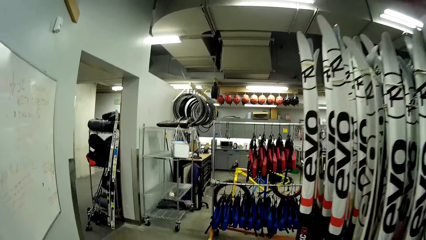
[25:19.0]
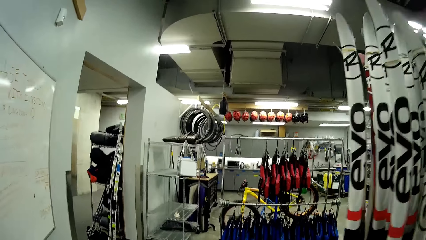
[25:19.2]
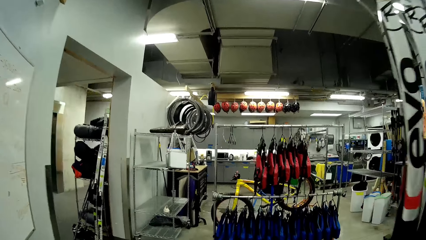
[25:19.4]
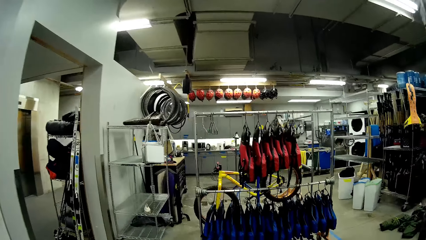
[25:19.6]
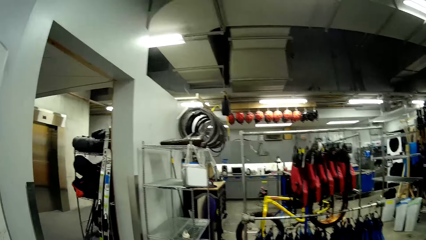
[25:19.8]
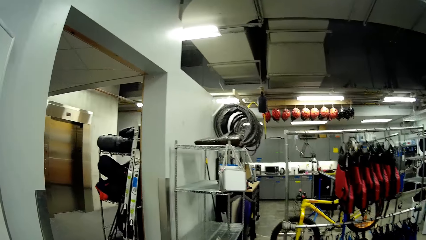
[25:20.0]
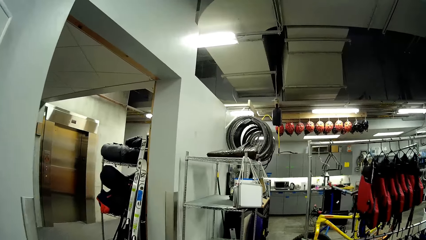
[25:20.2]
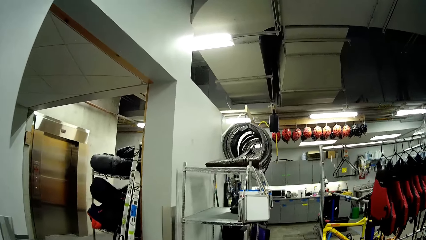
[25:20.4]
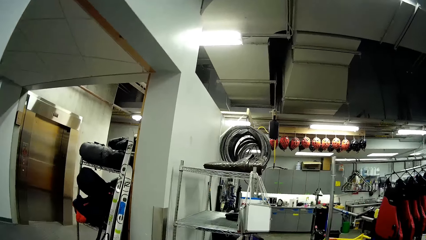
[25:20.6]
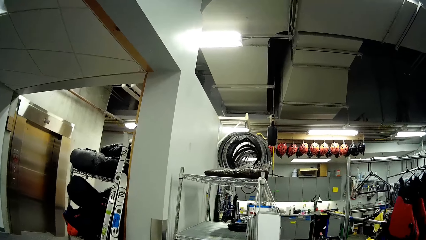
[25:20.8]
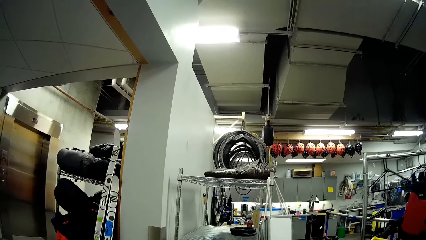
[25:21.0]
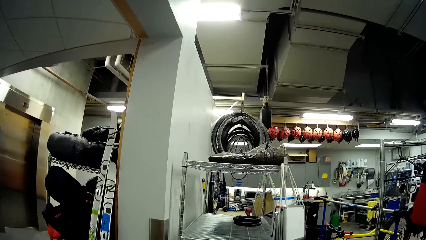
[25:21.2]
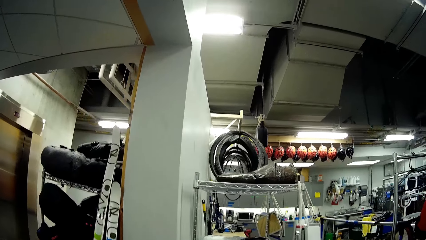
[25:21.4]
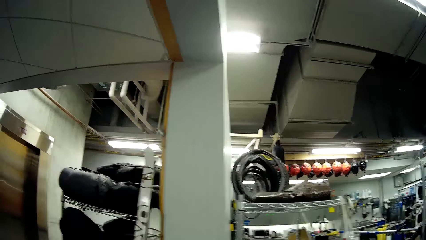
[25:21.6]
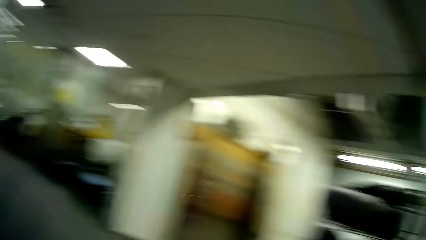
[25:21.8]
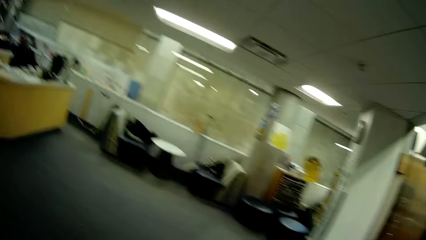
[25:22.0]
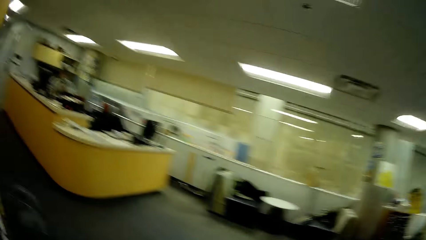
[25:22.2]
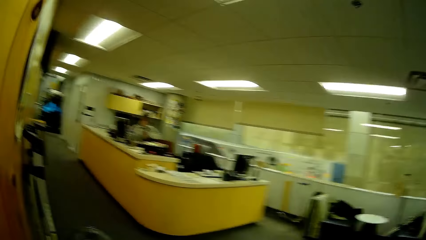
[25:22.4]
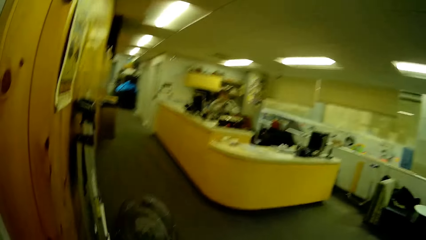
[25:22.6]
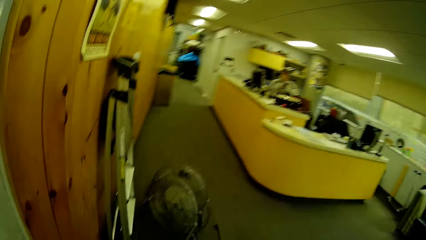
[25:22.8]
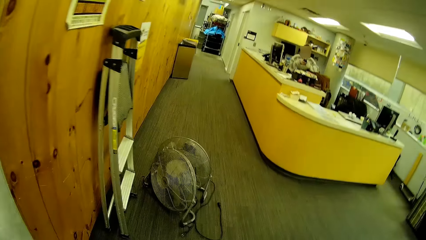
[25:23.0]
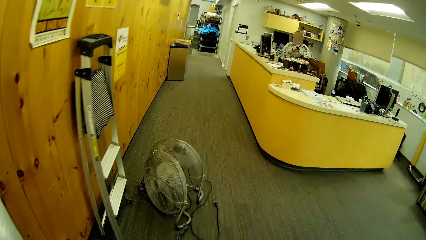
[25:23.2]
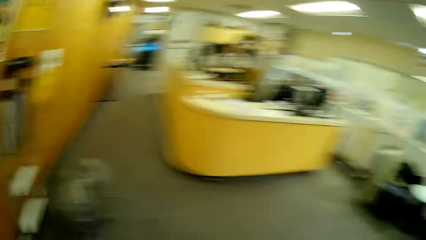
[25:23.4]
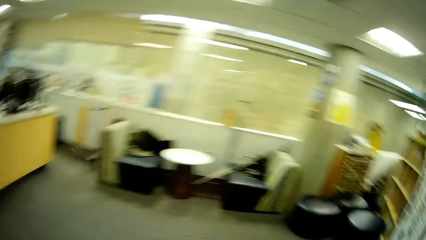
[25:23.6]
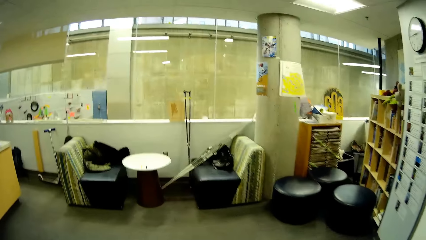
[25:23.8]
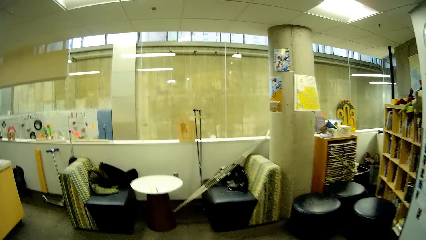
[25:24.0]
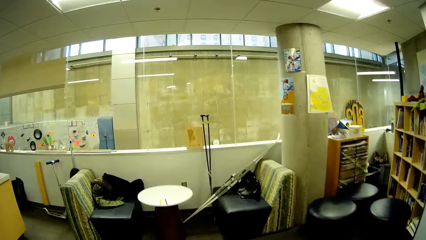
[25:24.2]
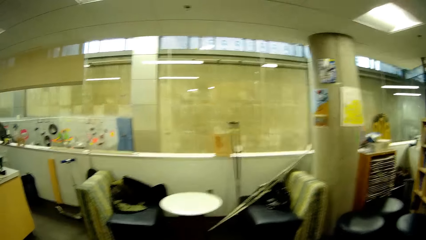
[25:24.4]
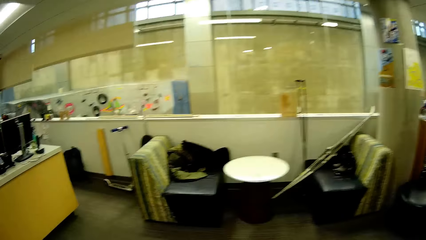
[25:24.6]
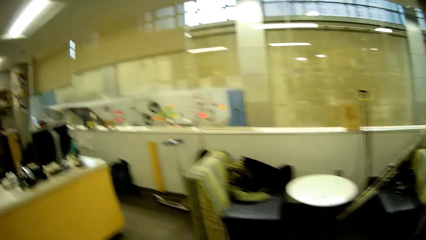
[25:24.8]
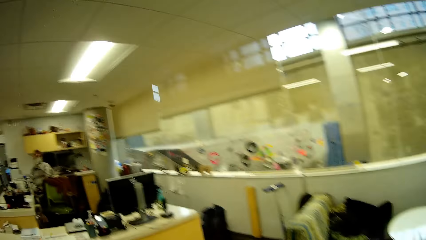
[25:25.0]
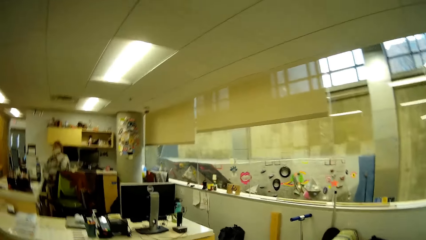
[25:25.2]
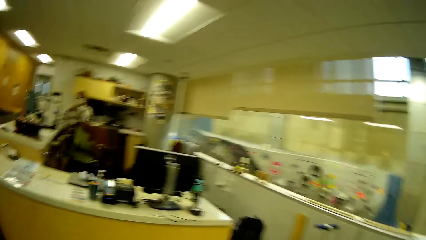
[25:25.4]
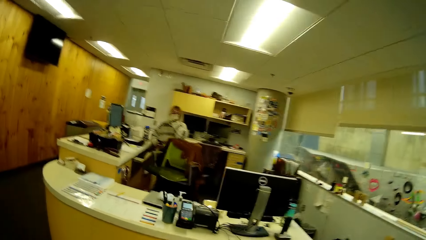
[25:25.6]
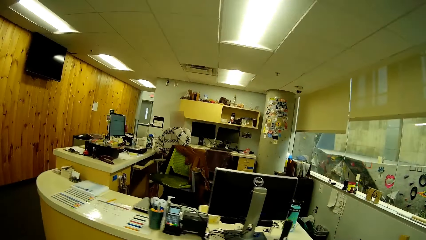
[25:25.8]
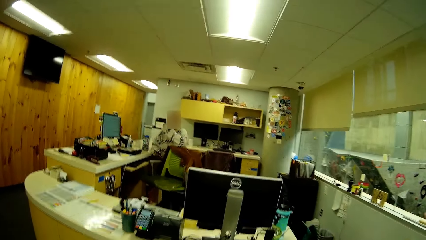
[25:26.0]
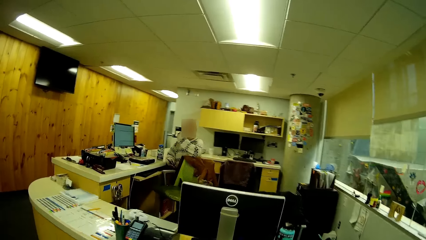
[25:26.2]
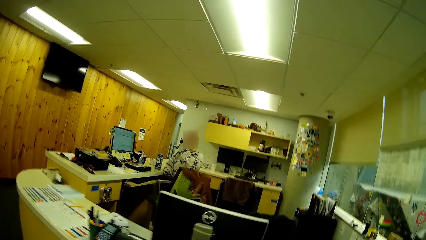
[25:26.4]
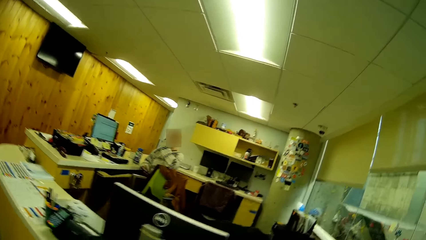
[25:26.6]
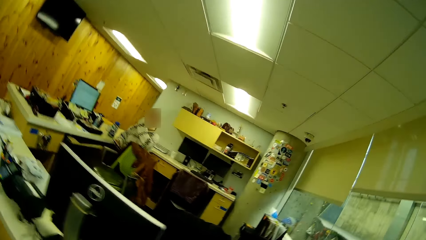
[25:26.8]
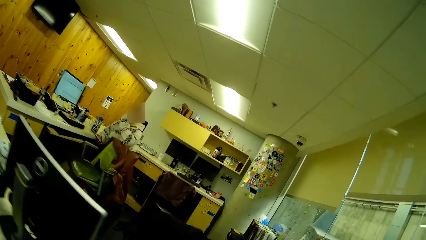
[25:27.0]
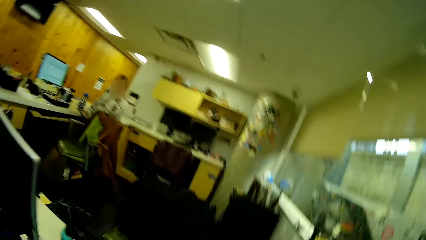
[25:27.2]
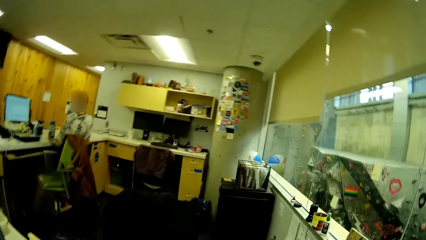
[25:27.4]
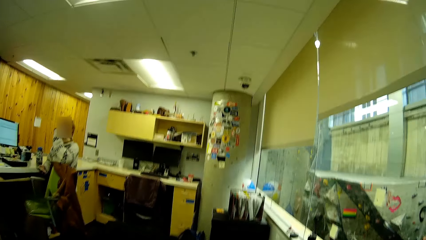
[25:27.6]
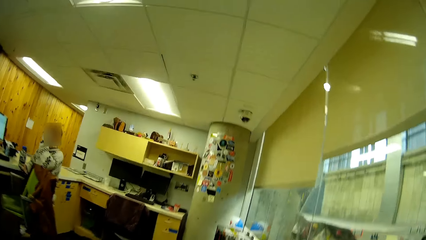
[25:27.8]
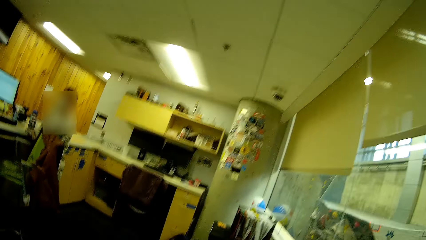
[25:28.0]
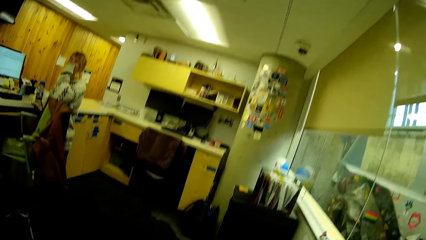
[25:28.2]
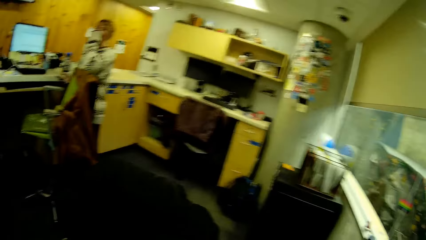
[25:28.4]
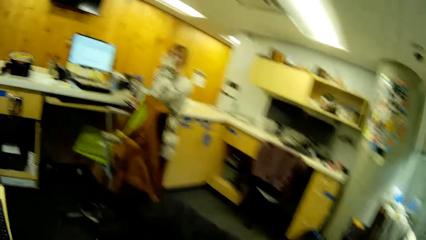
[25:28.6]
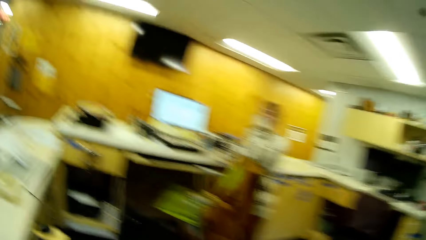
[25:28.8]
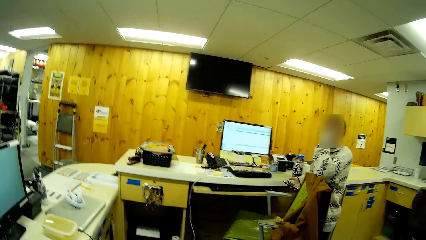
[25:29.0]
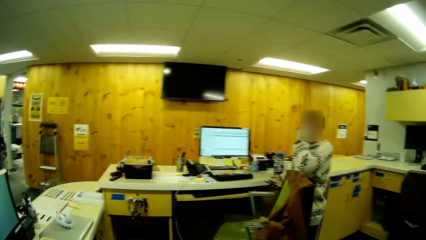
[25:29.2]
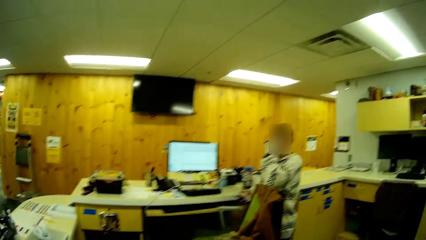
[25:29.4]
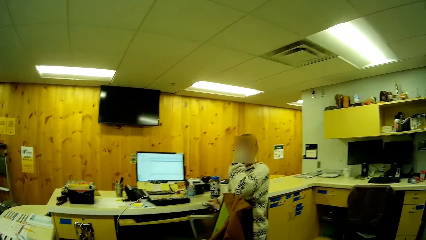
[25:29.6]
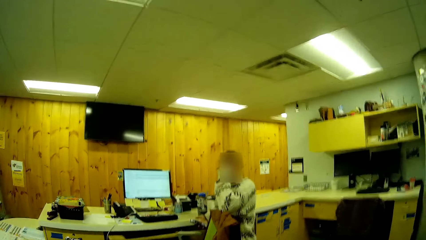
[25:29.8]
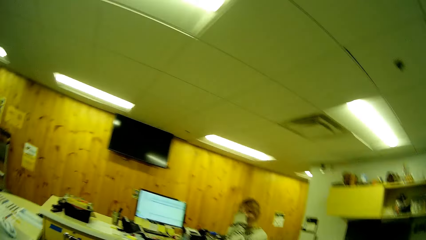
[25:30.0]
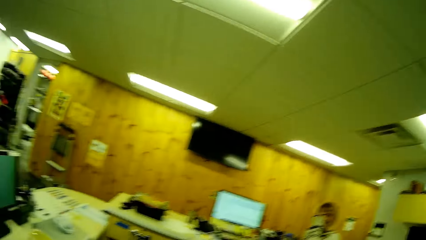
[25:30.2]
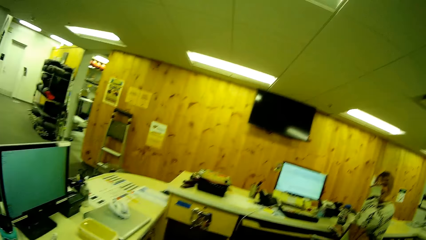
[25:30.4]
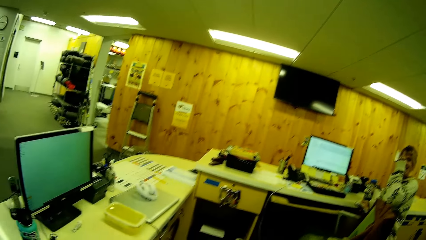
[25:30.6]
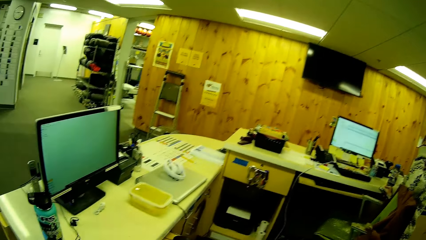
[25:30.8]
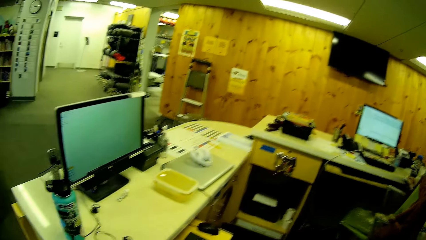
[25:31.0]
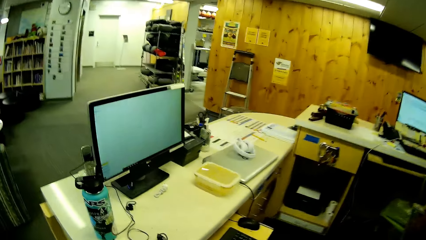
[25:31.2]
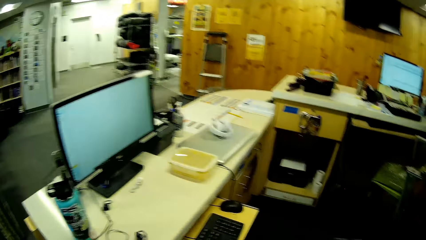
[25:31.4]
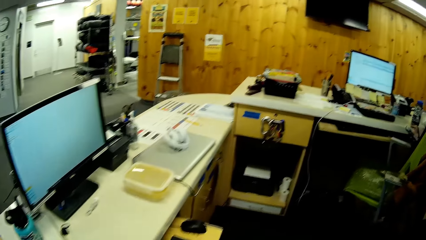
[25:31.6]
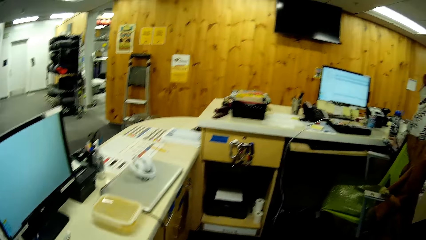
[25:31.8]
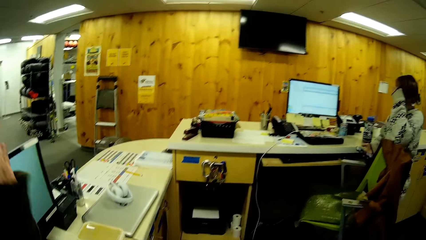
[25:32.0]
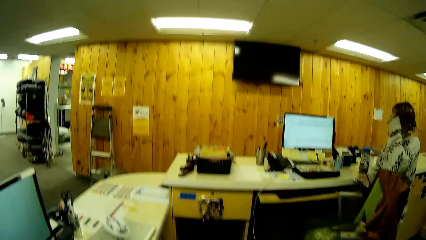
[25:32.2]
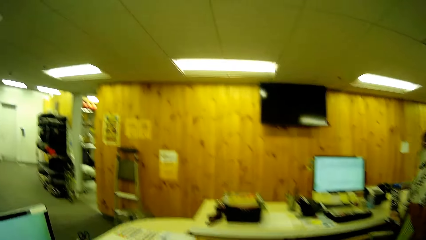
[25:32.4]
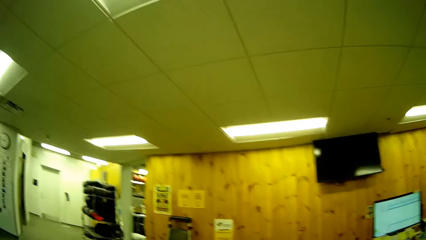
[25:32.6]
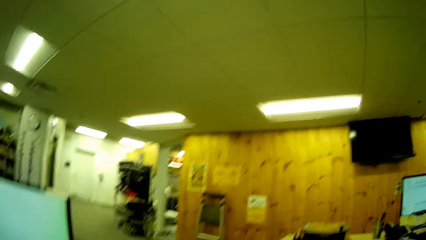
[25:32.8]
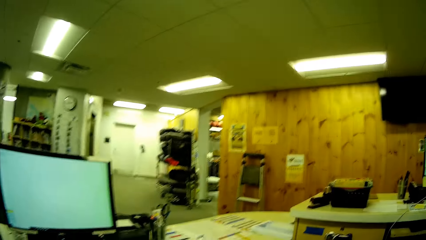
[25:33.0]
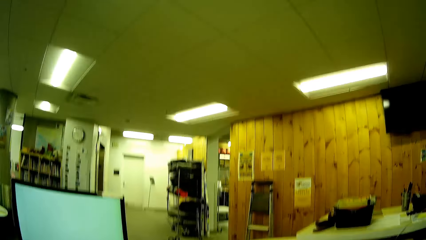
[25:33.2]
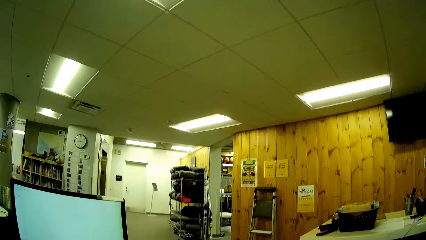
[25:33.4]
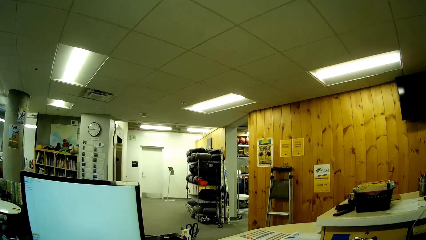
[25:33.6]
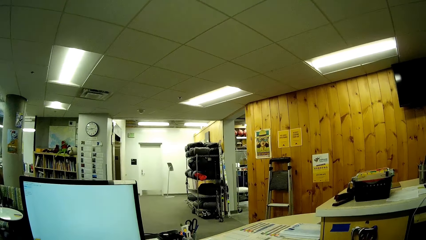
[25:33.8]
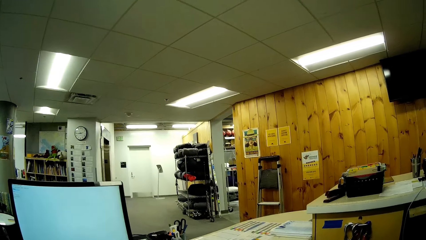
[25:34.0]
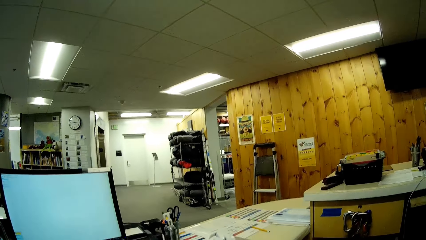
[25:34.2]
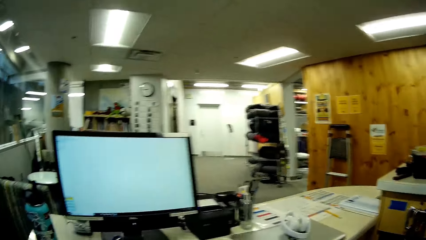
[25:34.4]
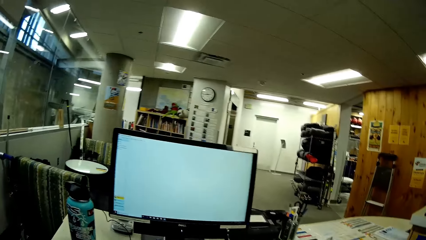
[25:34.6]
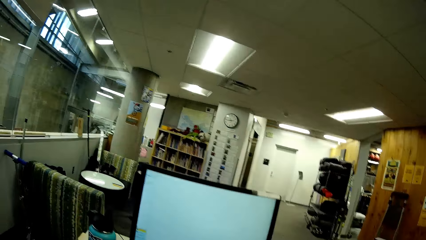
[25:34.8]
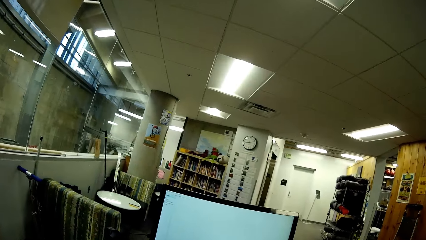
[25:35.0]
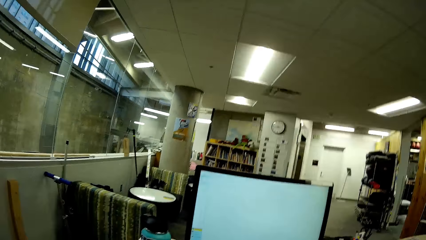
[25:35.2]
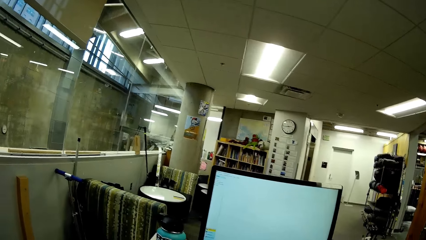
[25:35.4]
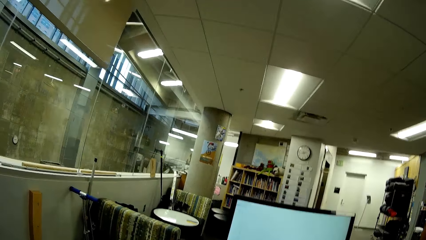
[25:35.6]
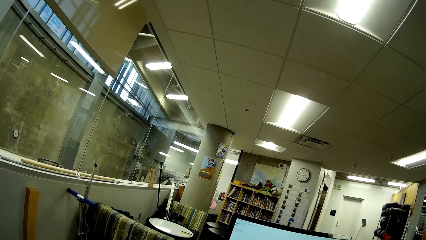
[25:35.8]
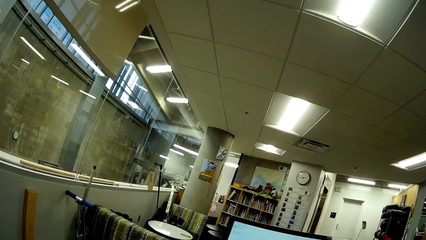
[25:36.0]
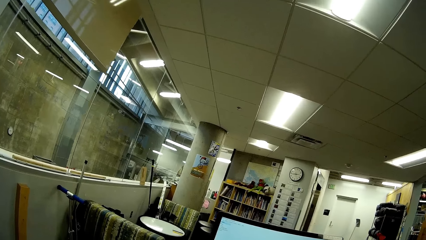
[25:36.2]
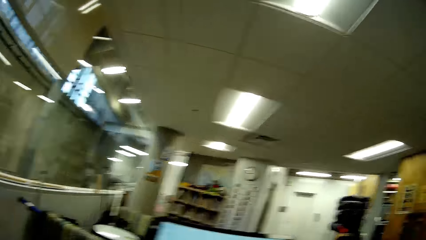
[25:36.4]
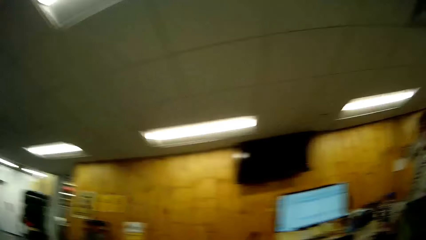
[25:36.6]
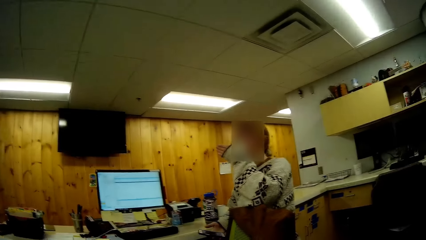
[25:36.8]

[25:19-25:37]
The camera wearer walks to the counter. They stop at the reception. They dialogue with a lady.
